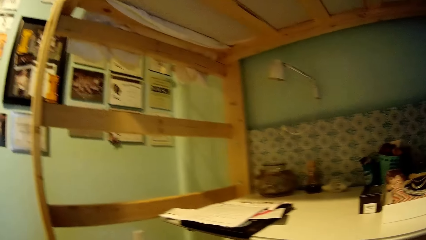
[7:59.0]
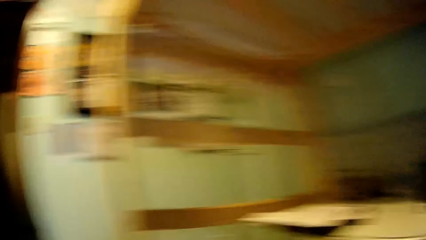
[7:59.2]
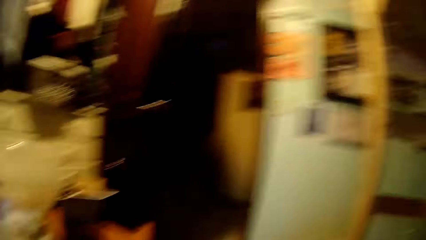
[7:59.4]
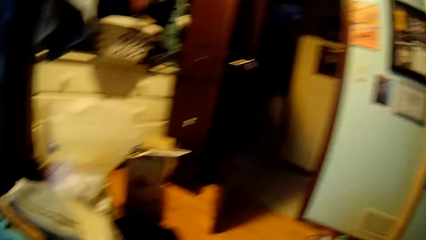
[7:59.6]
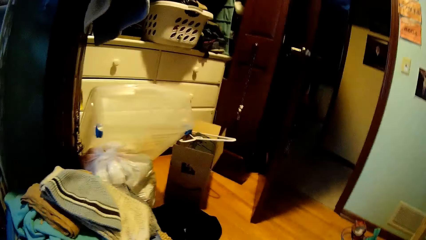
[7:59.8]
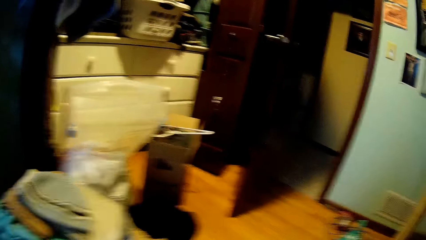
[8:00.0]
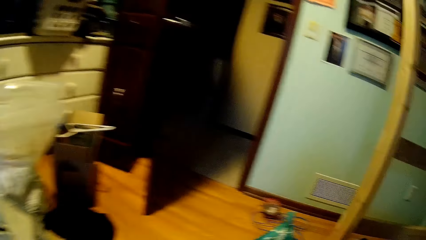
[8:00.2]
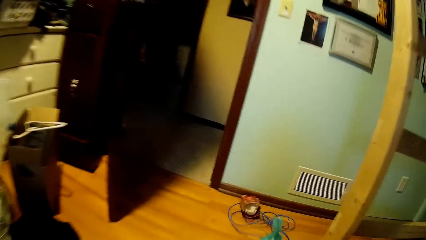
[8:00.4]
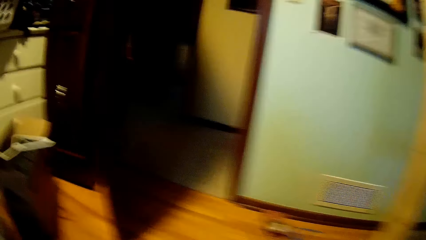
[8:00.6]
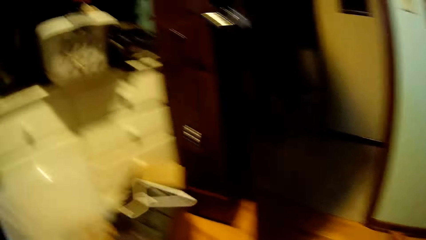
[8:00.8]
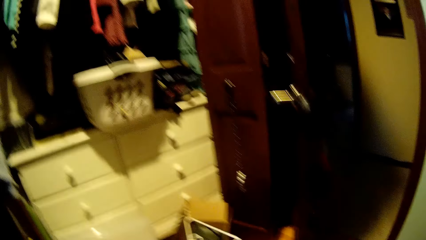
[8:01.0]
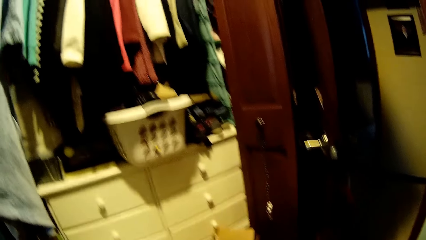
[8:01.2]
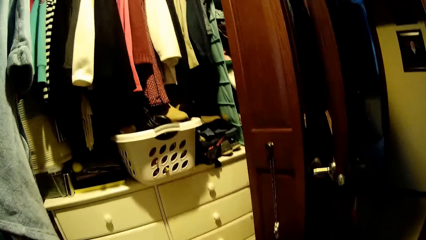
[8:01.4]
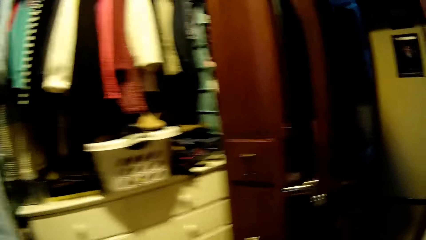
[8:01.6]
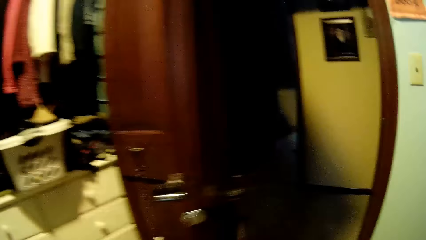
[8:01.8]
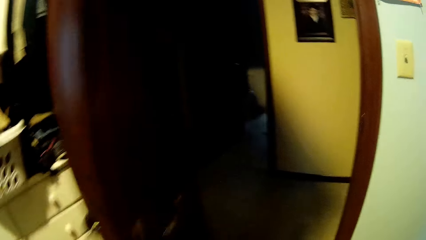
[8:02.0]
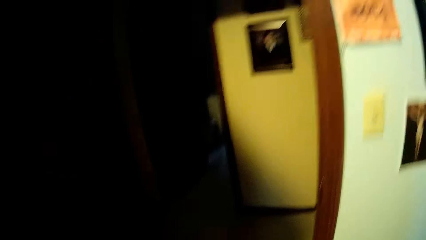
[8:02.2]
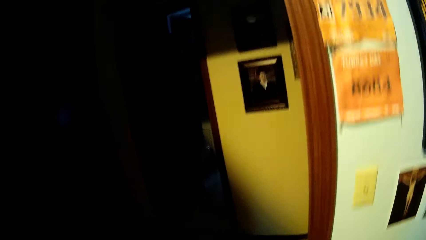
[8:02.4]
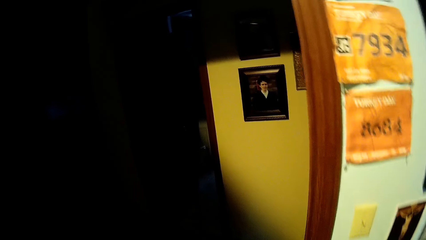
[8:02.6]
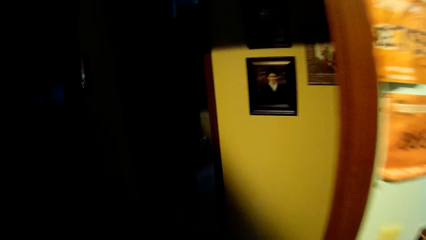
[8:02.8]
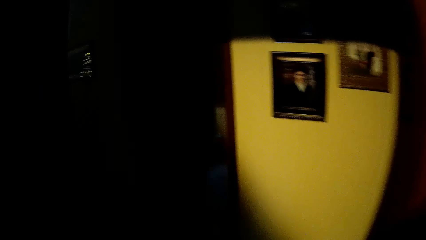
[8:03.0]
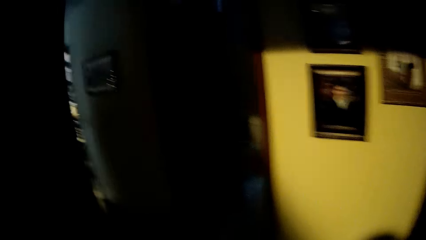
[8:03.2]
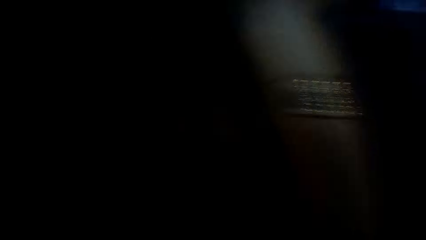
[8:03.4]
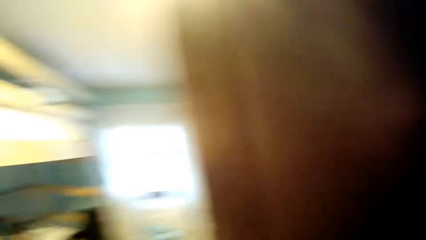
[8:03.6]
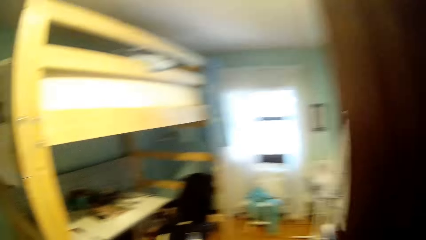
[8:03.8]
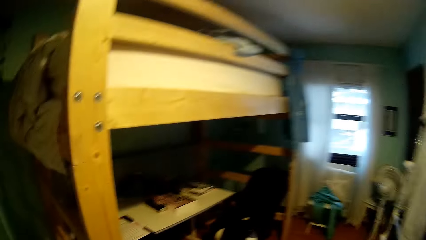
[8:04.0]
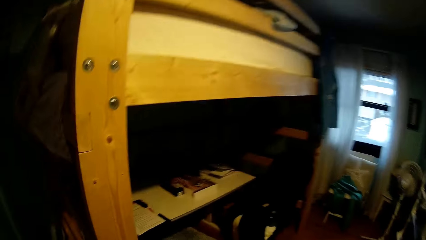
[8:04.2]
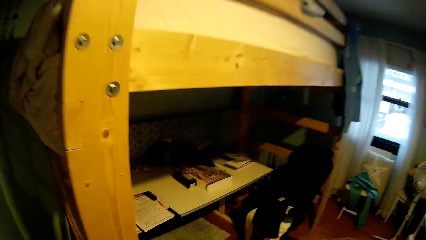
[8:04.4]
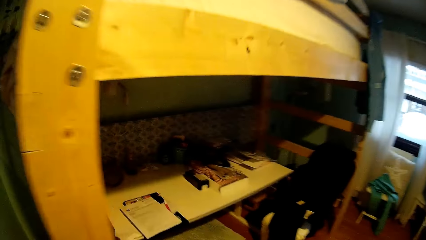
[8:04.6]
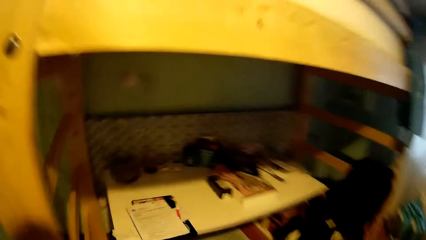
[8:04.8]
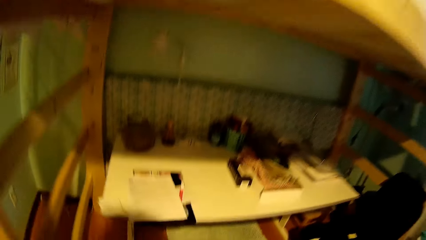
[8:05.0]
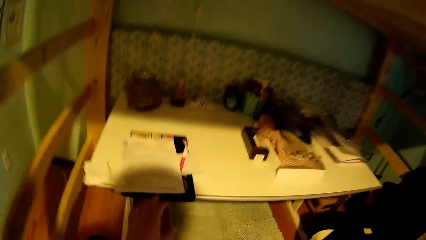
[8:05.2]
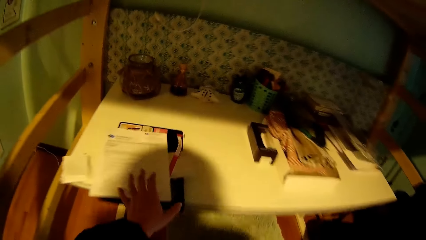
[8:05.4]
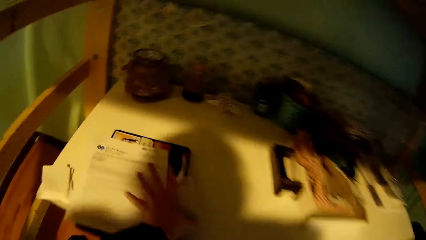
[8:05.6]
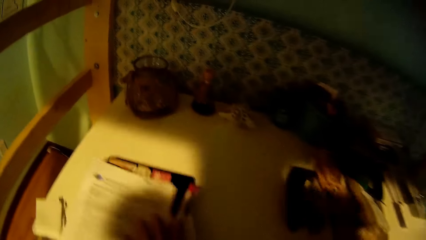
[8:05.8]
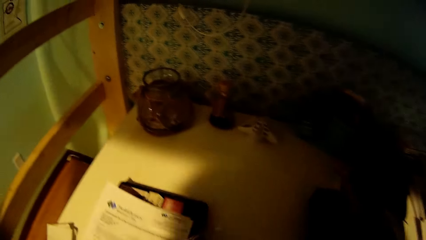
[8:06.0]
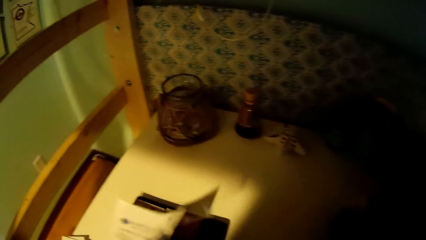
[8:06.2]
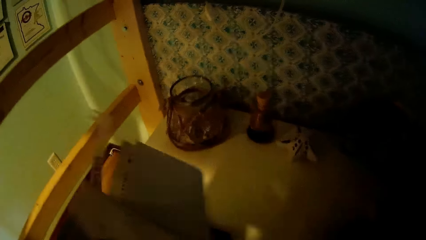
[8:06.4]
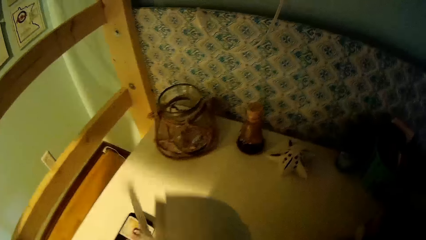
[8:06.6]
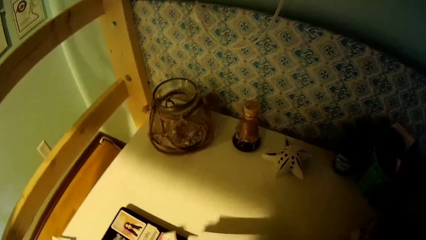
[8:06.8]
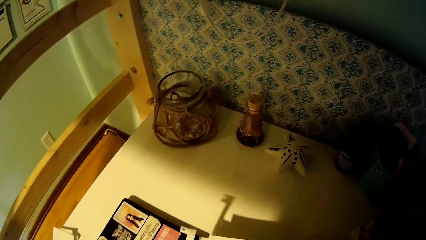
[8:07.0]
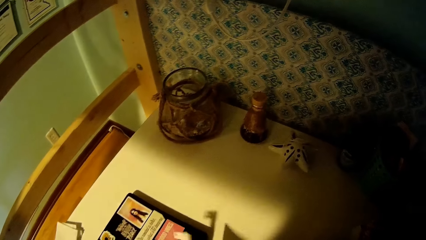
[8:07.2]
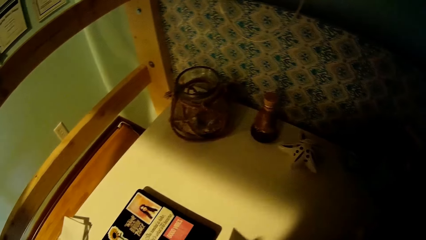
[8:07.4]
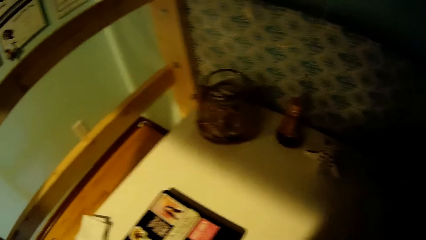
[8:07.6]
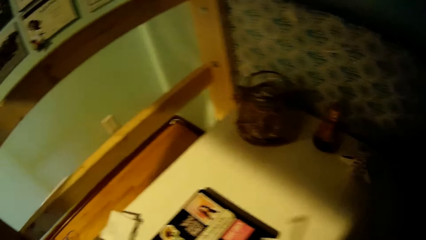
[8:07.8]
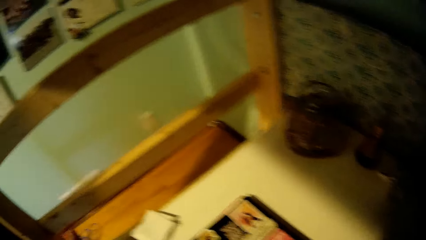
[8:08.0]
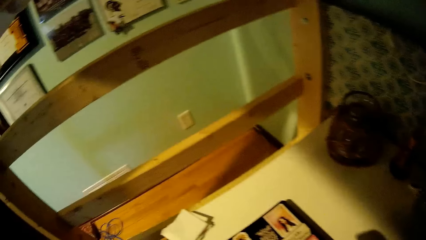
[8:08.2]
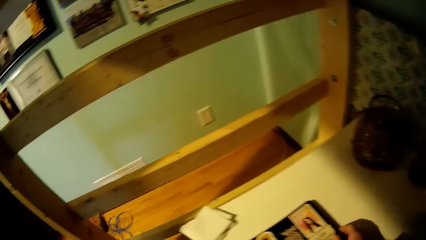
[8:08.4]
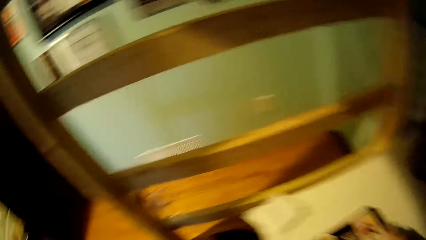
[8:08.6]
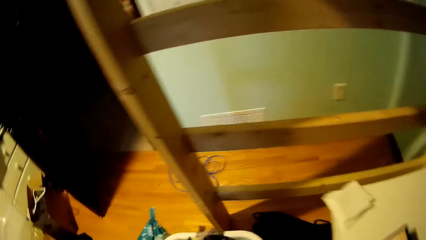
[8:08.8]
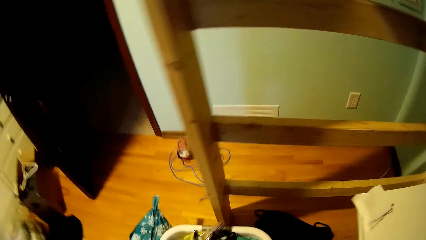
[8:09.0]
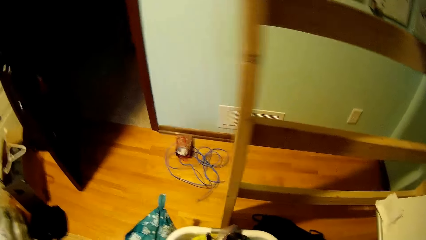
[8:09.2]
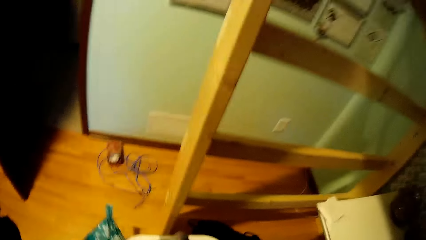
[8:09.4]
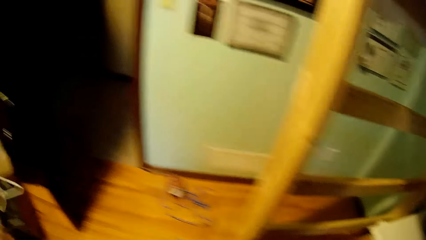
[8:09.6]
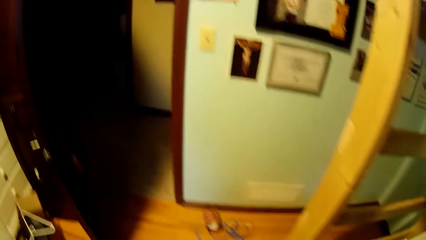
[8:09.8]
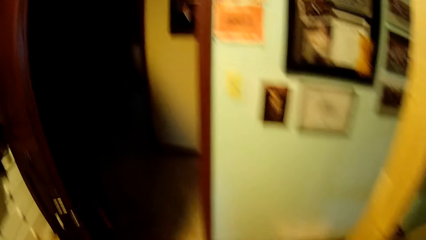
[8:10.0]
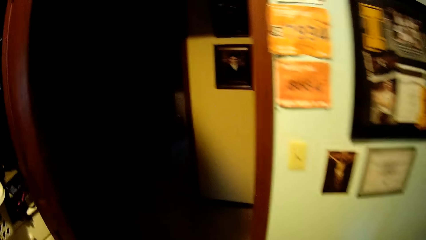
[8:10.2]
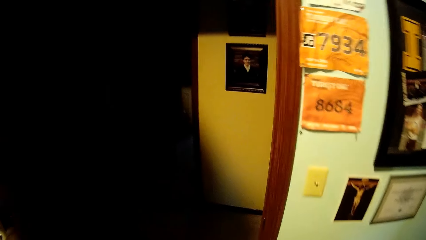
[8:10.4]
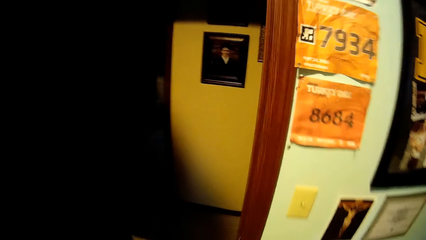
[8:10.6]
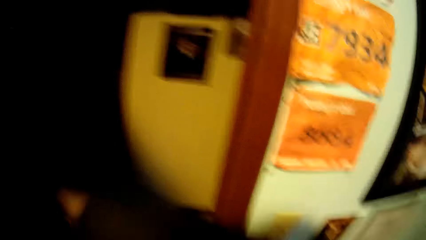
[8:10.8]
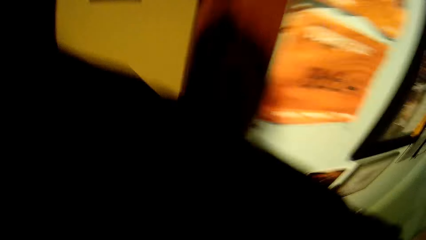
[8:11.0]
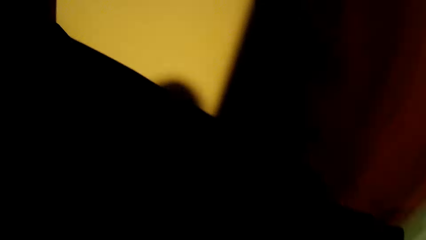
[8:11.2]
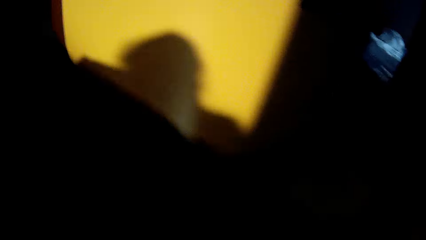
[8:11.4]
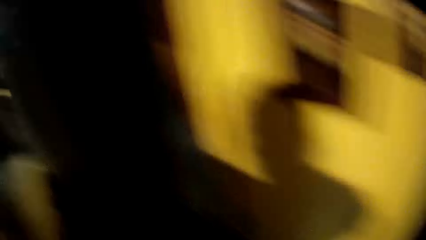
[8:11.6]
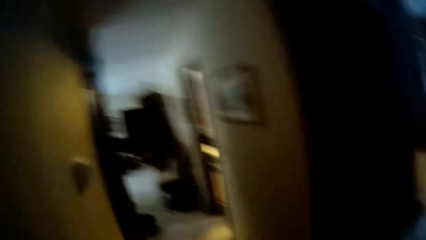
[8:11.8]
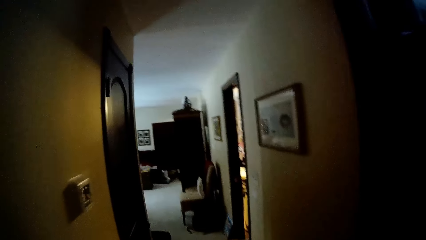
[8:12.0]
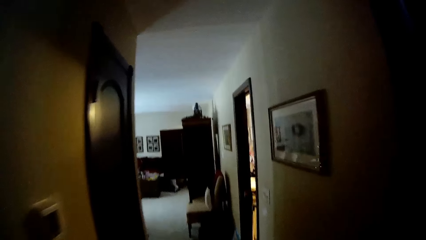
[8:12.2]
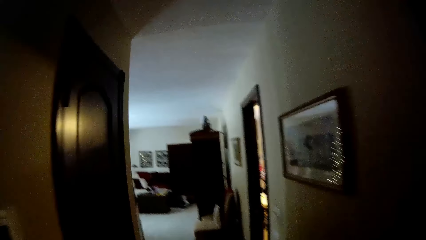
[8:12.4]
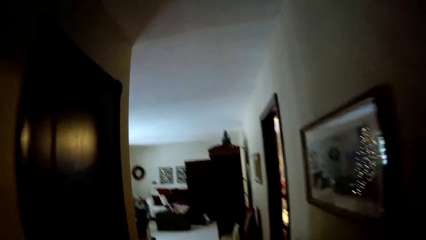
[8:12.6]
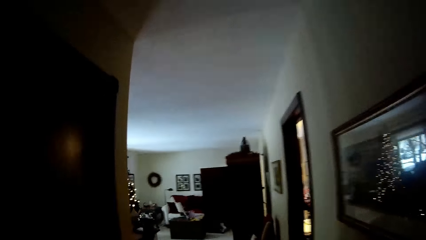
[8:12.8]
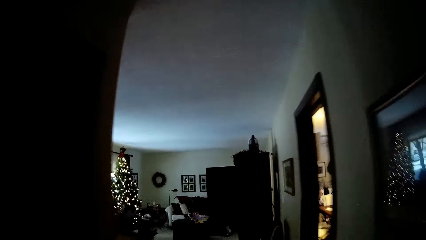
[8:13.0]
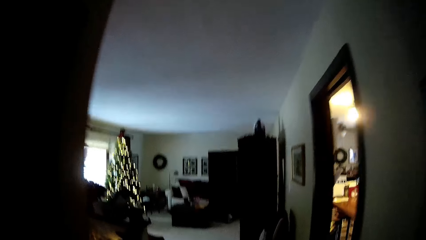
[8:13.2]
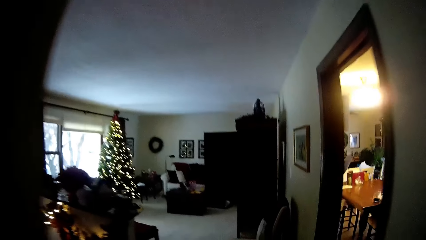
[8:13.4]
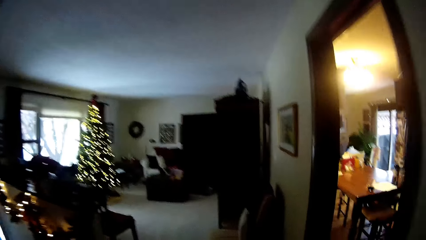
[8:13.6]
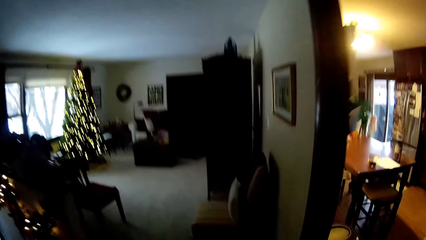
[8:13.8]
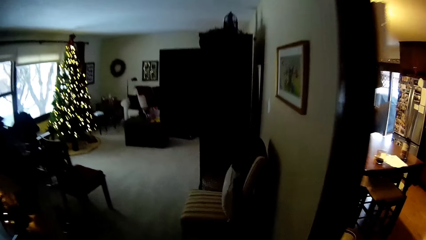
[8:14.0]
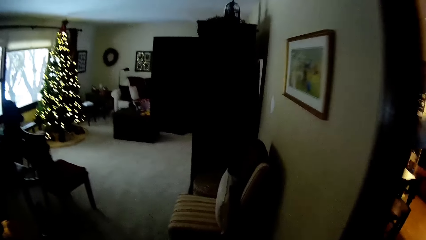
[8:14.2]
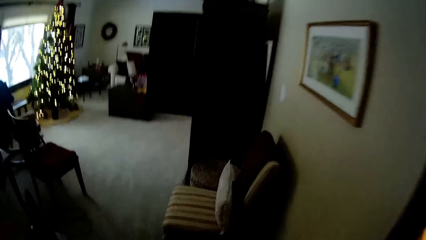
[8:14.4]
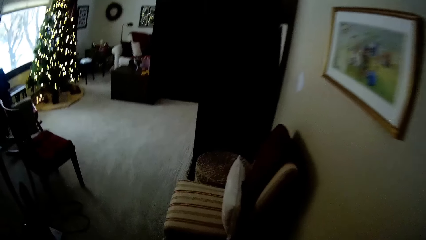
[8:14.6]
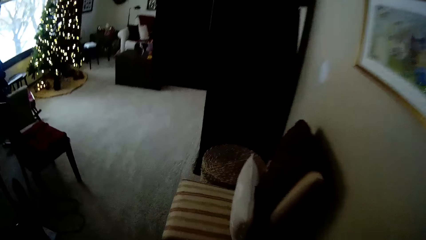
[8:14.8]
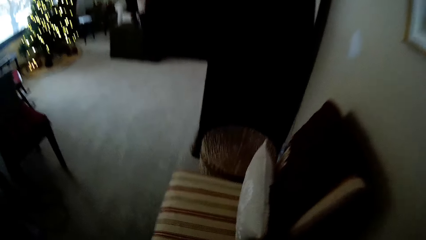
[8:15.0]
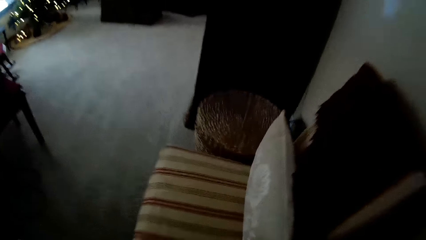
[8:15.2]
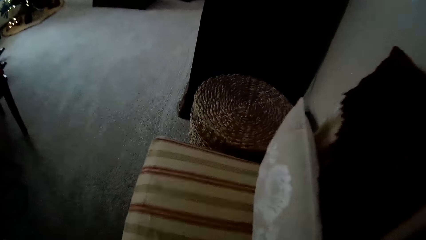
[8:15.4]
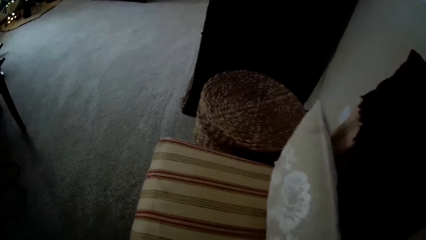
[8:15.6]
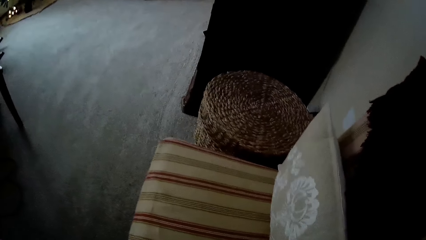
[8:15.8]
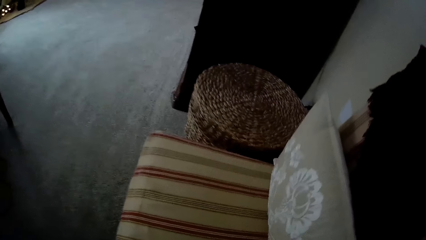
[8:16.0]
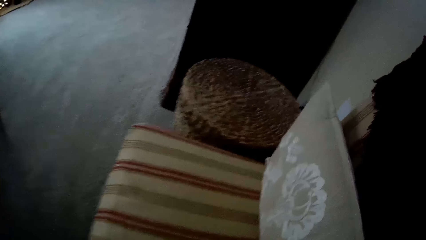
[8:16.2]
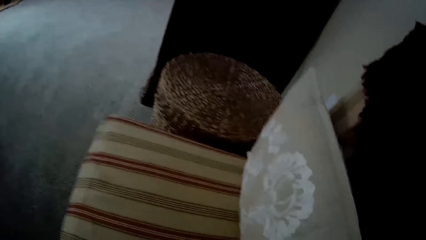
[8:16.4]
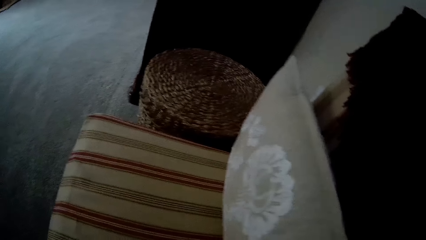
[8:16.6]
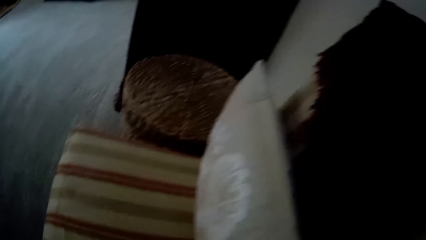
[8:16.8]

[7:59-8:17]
The camera wearer walks inside the room. They look back. They pick up a paper from the table. They lift the book. They write on the book. They walk around. They walk out of the room.
